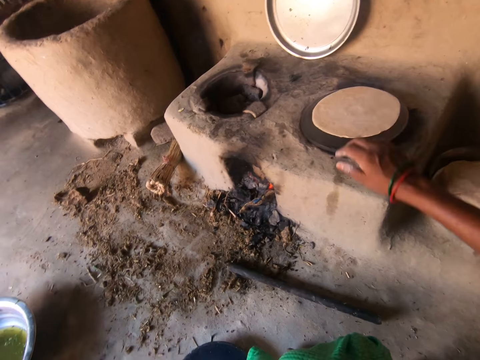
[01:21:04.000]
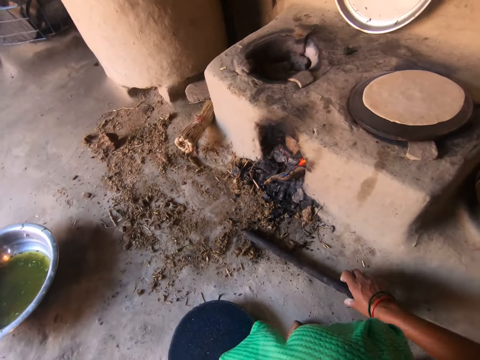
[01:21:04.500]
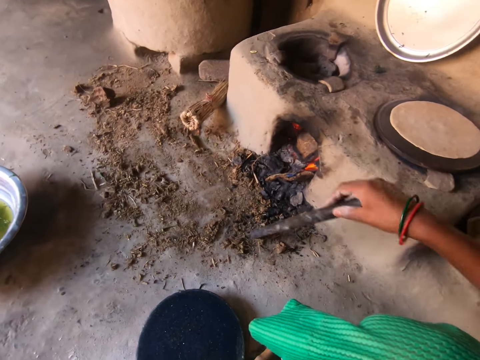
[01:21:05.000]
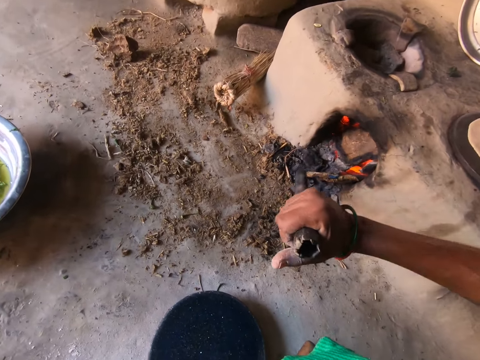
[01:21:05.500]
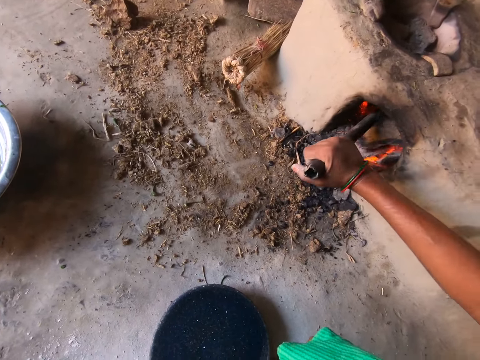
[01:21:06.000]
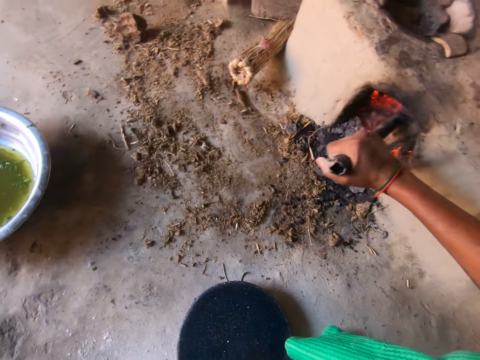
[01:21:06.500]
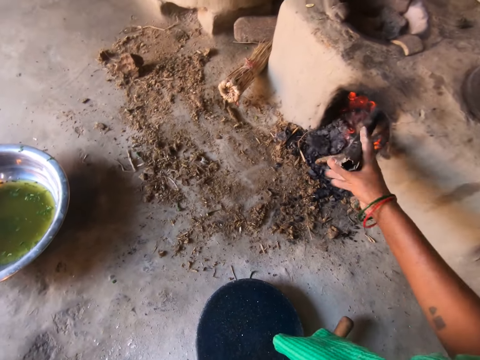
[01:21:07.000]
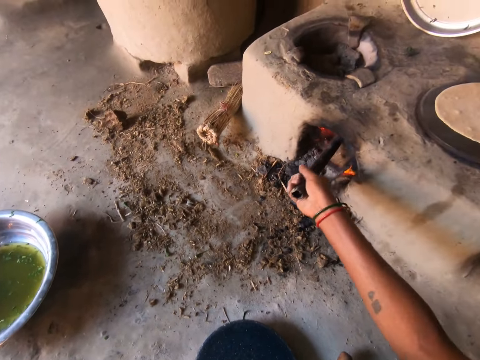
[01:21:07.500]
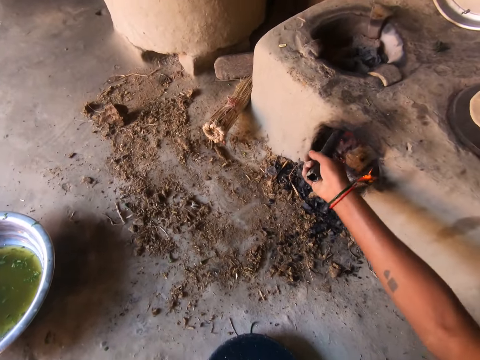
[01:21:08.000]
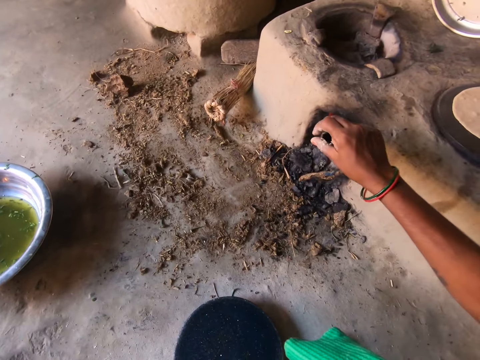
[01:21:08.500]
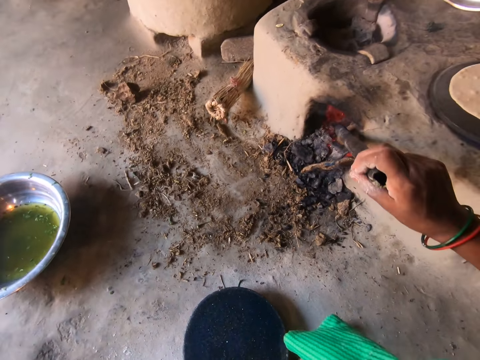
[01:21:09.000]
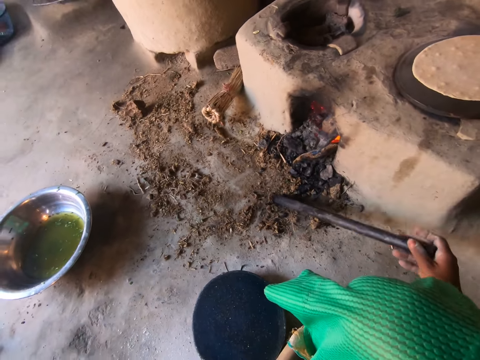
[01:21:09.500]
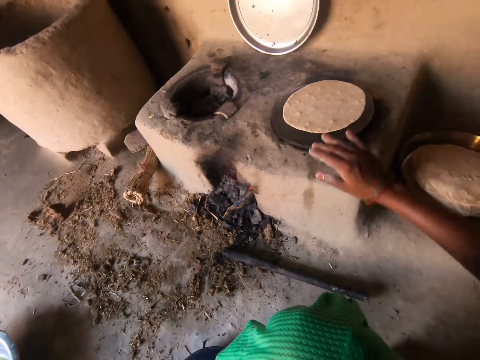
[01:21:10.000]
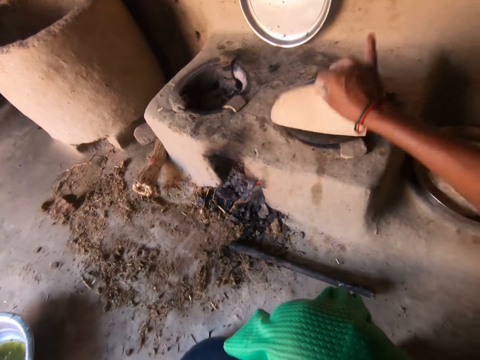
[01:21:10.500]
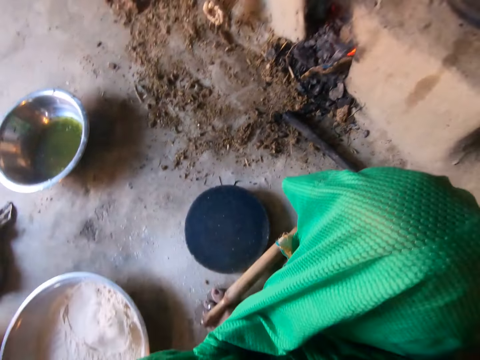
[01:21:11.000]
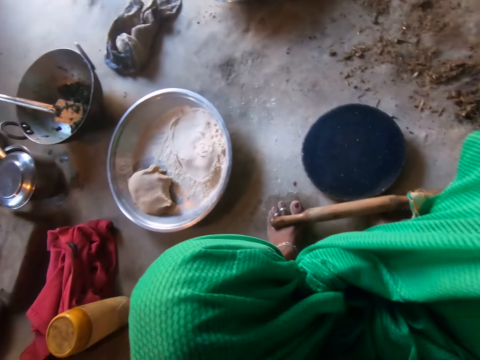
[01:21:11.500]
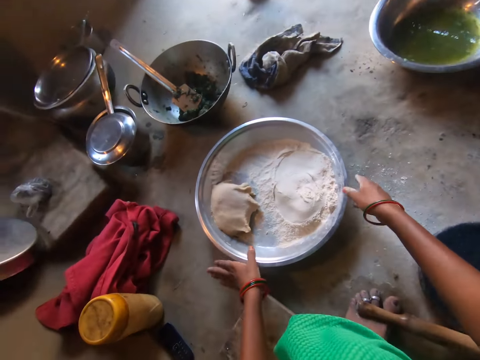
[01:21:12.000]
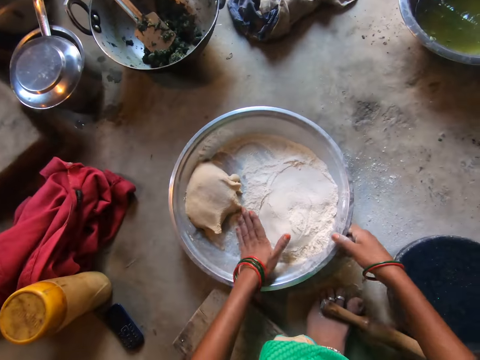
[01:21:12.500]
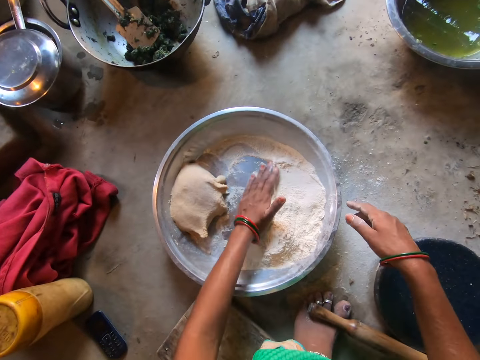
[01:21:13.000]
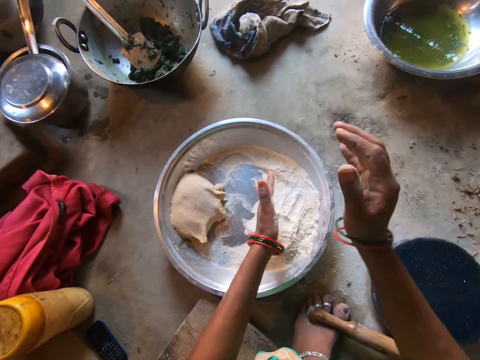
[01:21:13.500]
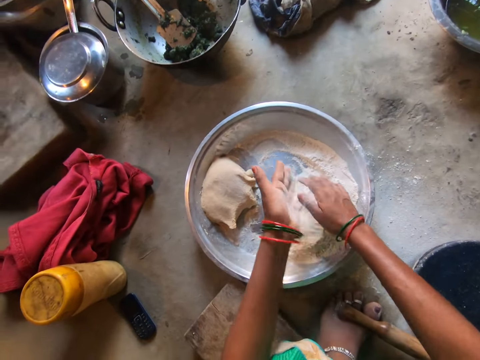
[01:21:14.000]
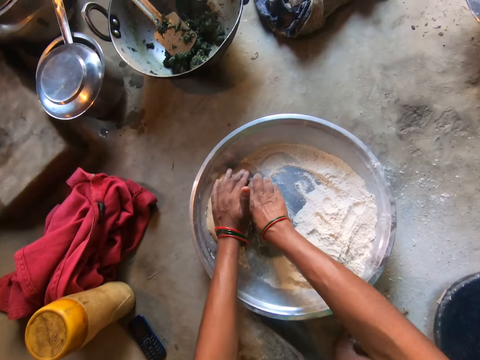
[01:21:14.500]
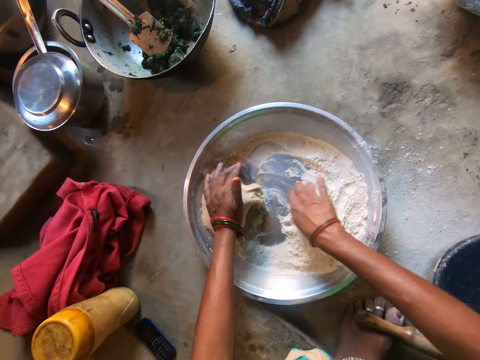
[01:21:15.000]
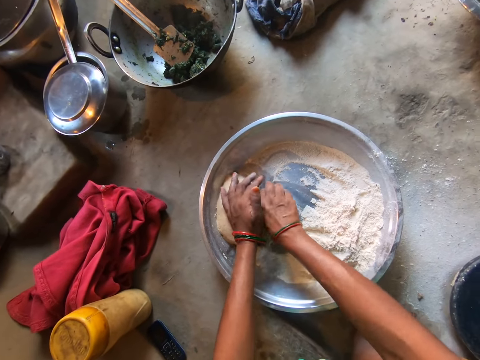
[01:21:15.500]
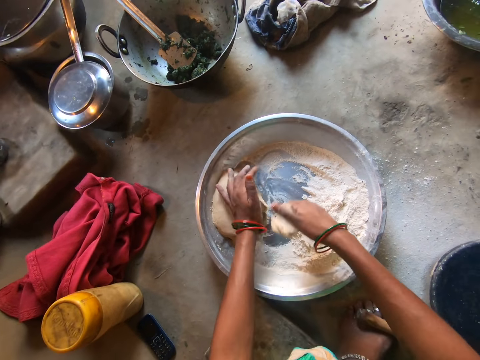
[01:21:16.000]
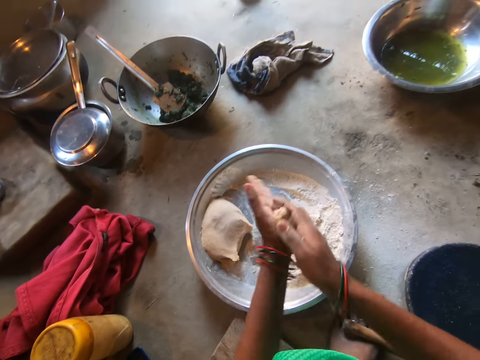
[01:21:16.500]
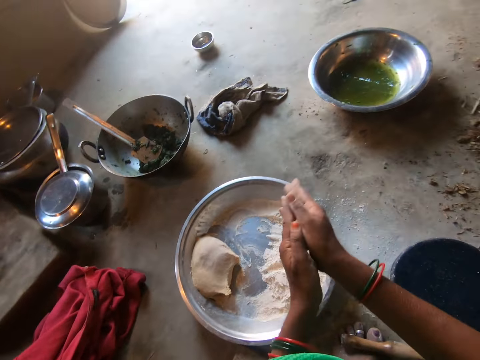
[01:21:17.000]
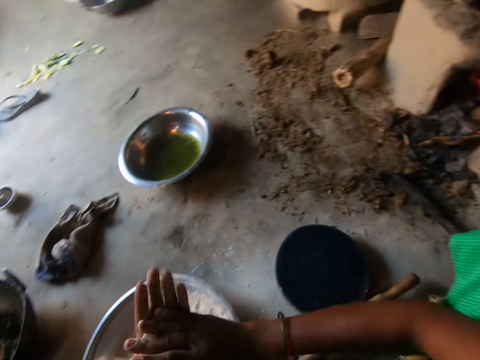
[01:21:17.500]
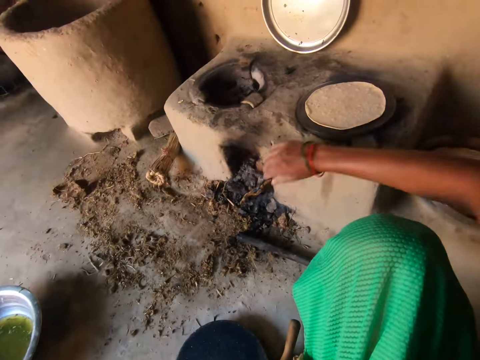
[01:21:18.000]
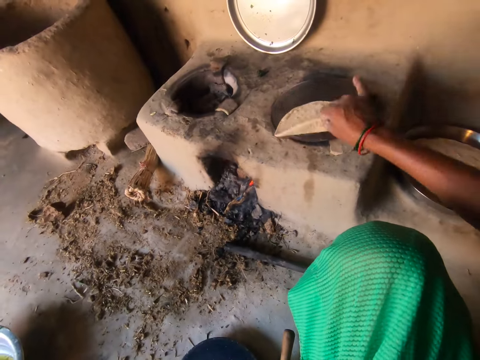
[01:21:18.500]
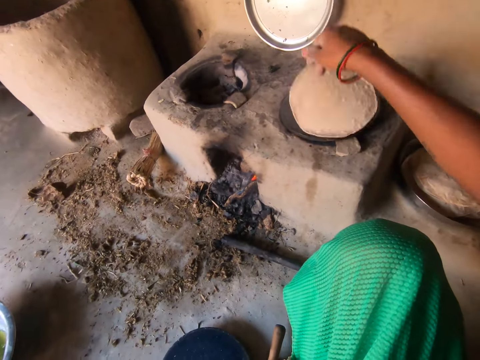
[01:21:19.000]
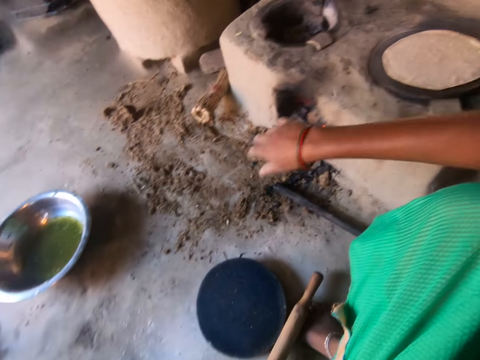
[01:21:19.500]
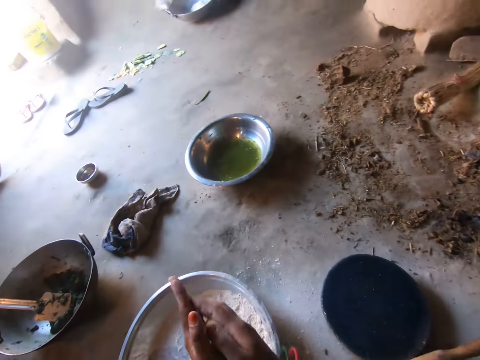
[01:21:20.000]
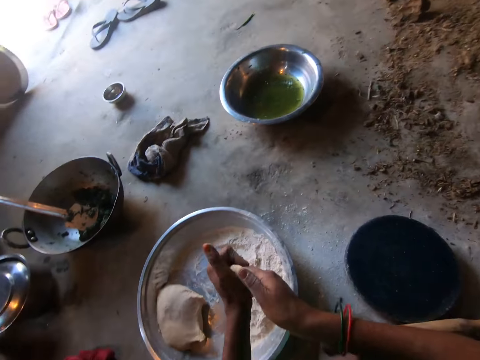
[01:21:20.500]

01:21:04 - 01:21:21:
The camera wearer adjusts the dough on the griddle with her right hand. She adjusts the wood beneath the fireplace with a stick in her right hand. She flips the dough on the board with both hands. She moves the tray on the ground with both hands. She puts flour in the tray together with her left hand. She dusts the flour from her hands. She cuts out some dough from the basin with her right hand. She rubs the dough in her palms. She rolls the dough. She turns the flat bread the other side. She adjusts the dough on the hot plate with her right hand.

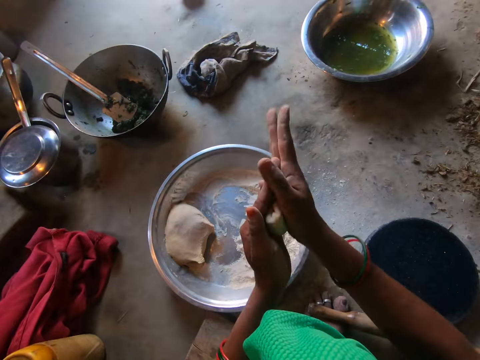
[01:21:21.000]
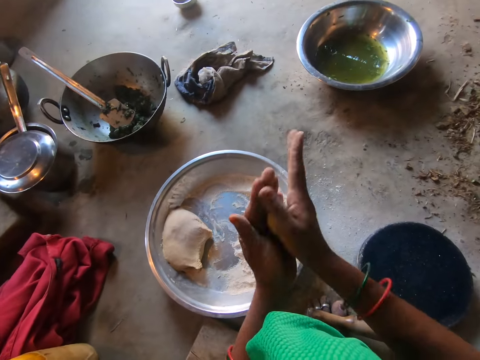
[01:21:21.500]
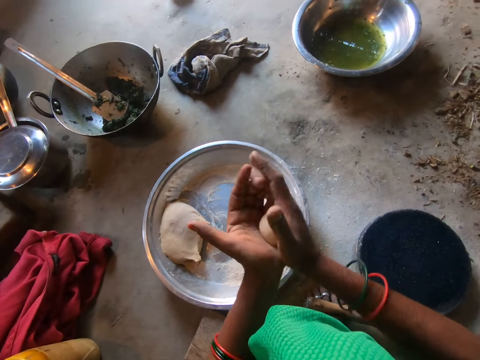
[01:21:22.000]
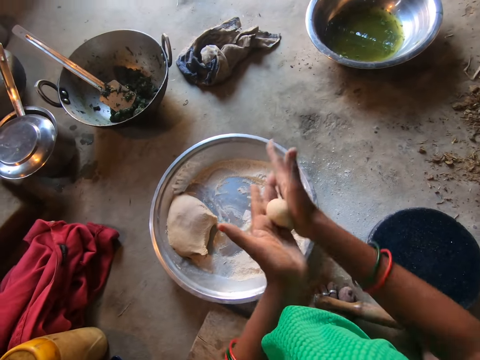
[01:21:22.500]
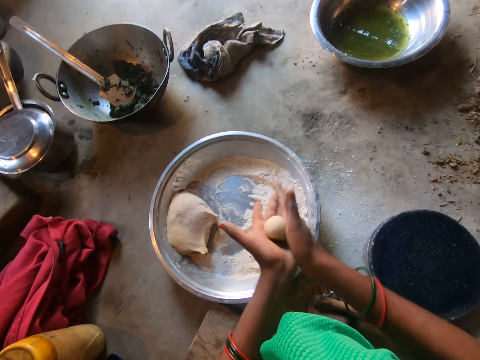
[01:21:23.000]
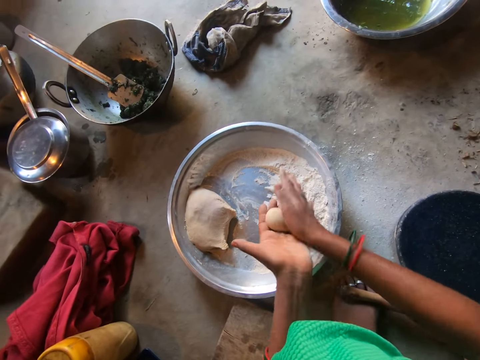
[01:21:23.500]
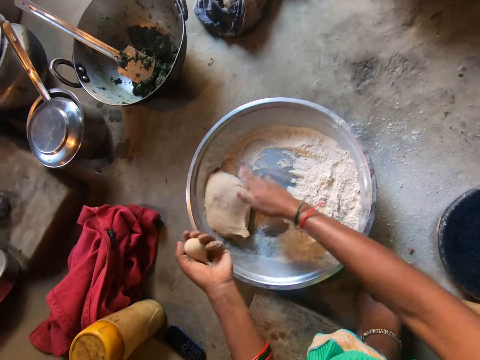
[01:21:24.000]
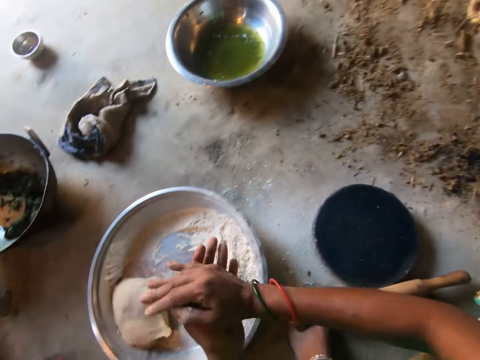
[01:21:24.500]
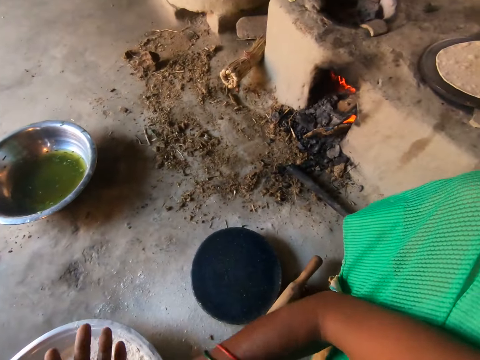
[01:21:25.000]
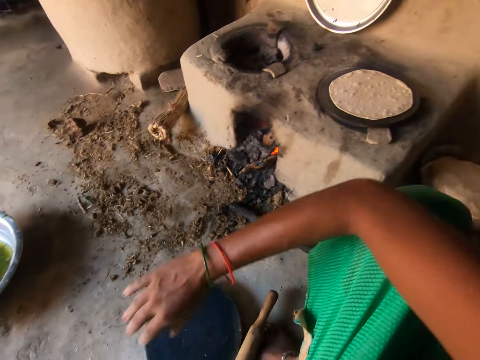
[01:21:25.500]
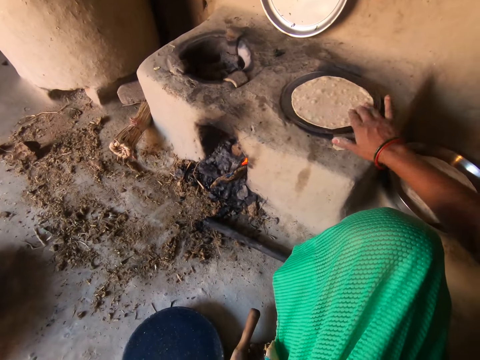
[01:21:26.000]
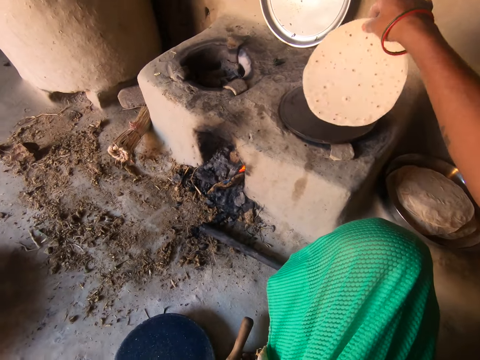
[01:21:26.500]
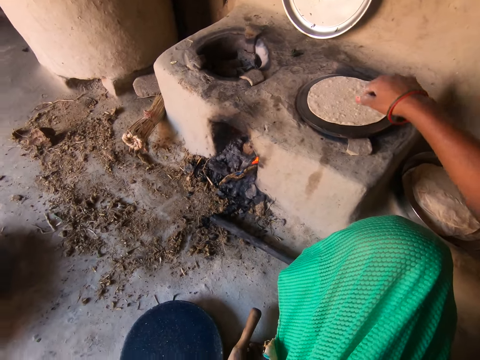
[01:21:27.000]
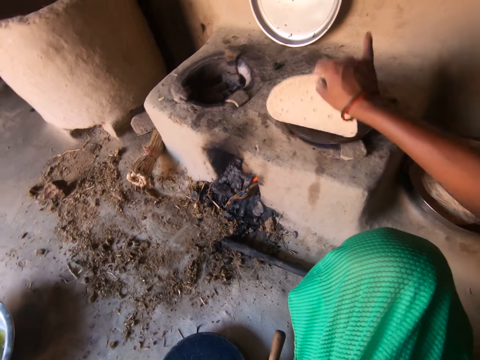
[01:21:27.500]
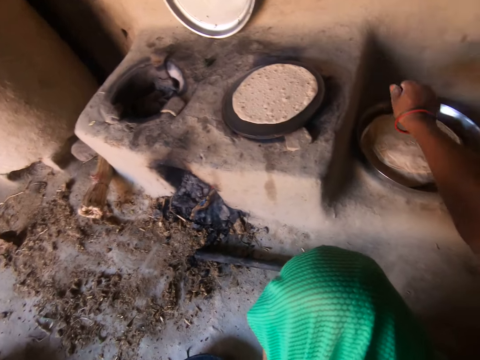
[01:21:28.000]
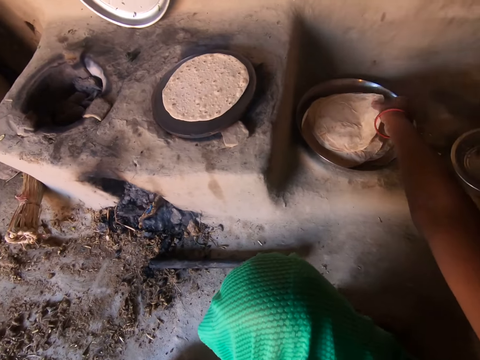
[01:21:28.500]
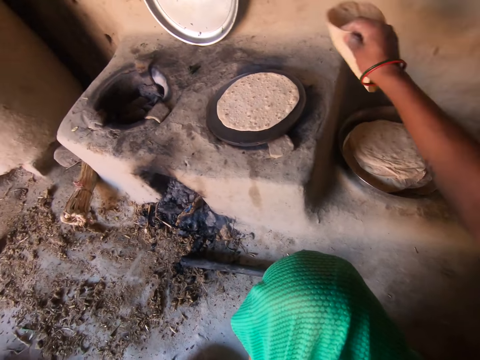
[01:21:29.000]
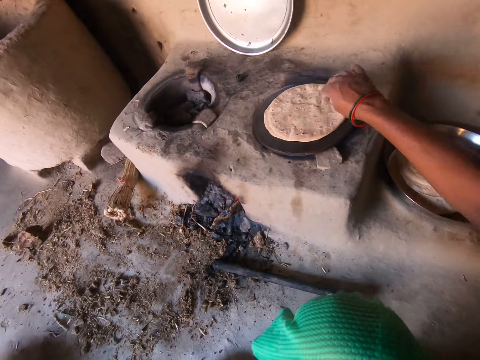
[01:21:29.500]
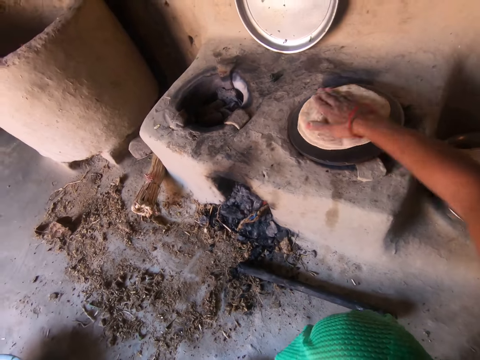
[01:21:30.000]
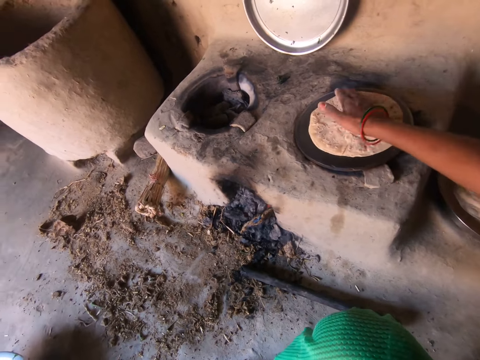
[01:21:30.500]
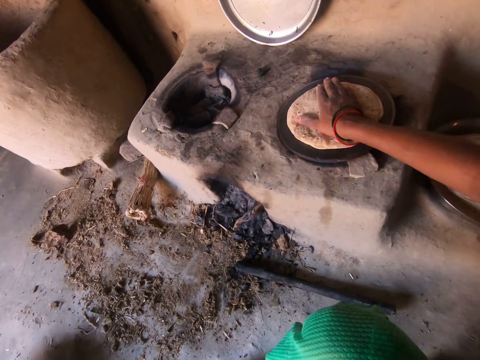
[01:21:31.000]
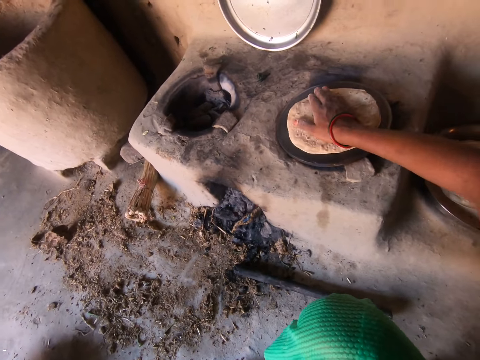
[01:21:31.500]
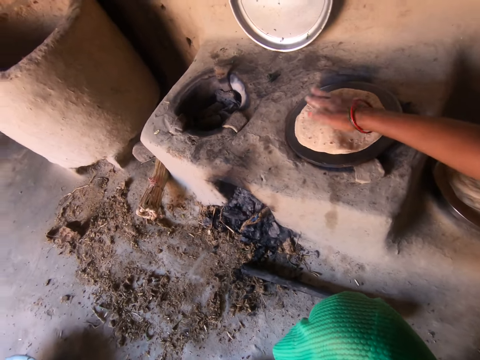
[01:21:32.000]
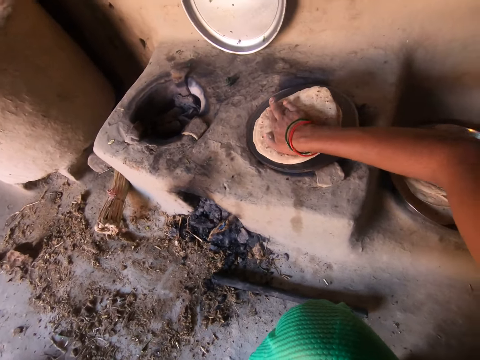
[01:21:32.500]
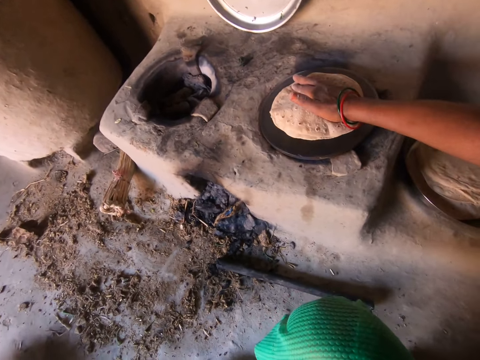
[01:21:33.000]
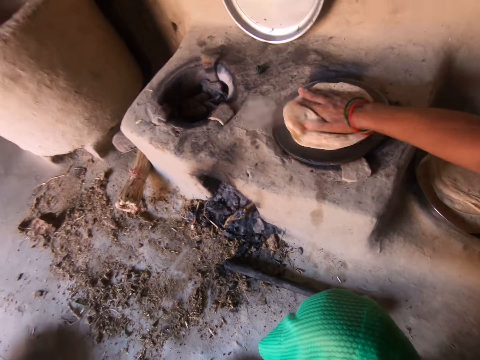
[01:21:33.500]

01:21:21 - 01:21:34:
The camera wearer rubs the dough in her palms. She rolls the dough. She drops some dough into the basin with her right hand. She adjusts the dough on the hot plate with her right hand. She turns over the dough on the hot plate with her right hand. She picks up a chapati from a tray with her right hand. She places the chapati on top of the dough on the hot plate. She rotates the chapati on the hot plate with her right hand.
